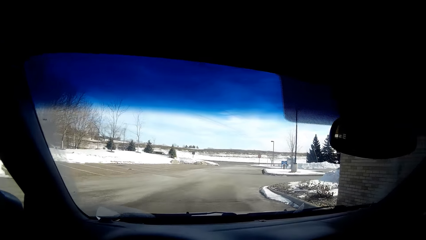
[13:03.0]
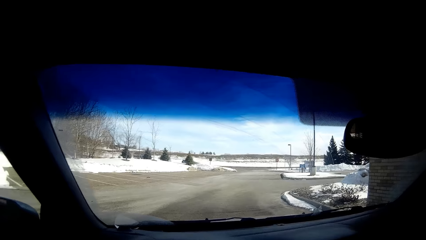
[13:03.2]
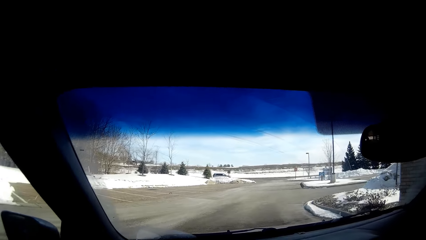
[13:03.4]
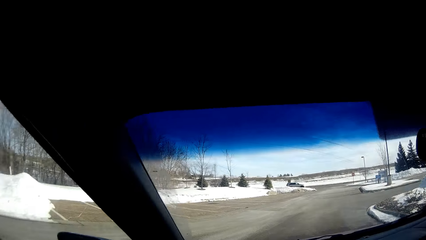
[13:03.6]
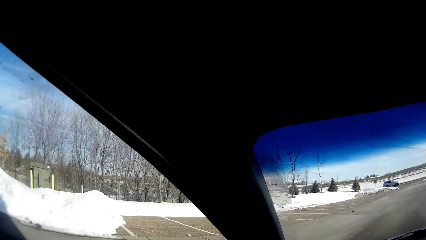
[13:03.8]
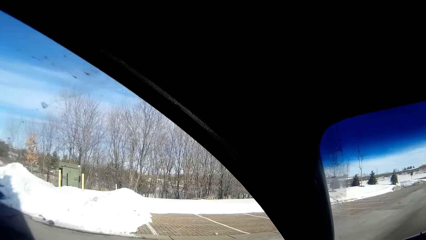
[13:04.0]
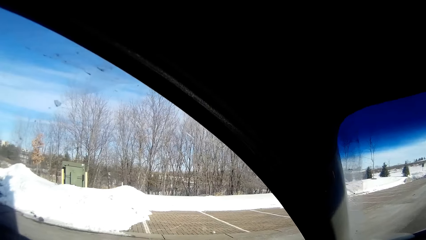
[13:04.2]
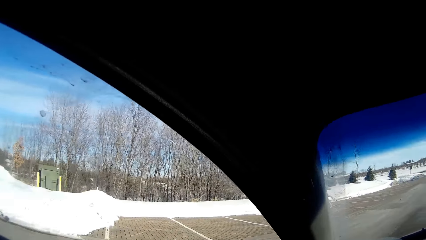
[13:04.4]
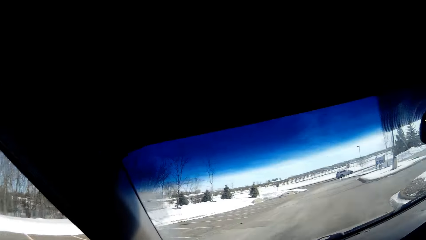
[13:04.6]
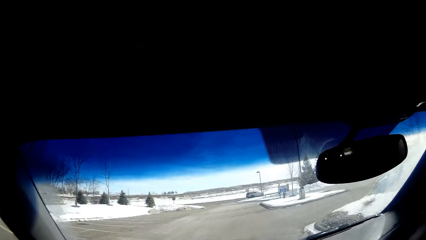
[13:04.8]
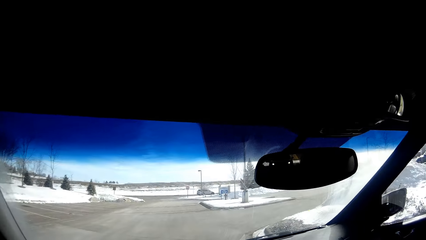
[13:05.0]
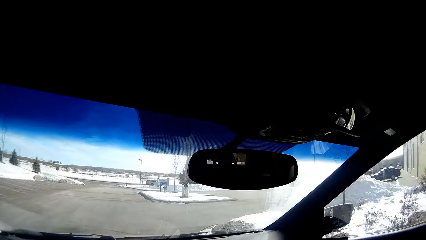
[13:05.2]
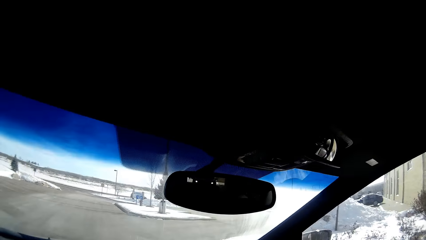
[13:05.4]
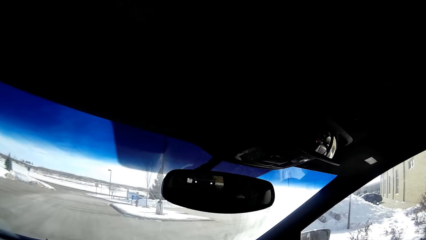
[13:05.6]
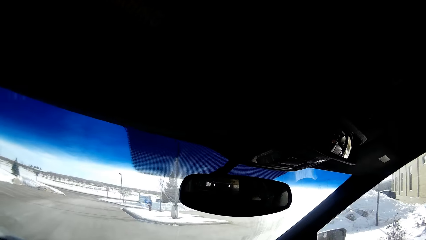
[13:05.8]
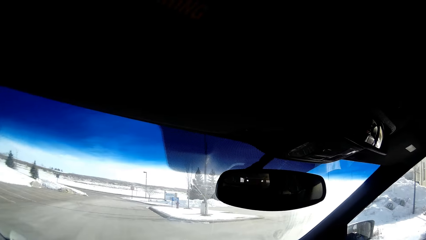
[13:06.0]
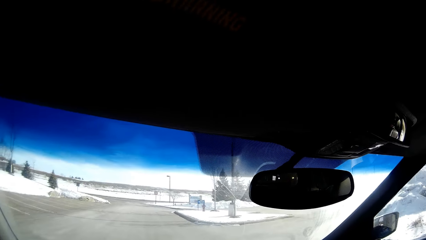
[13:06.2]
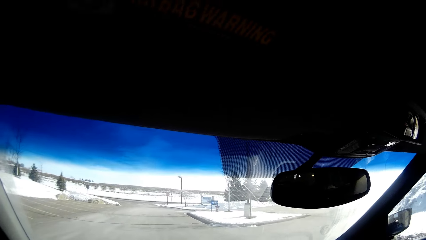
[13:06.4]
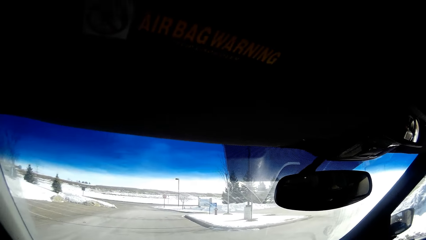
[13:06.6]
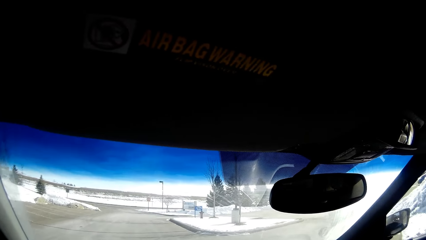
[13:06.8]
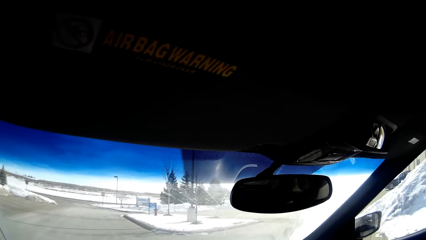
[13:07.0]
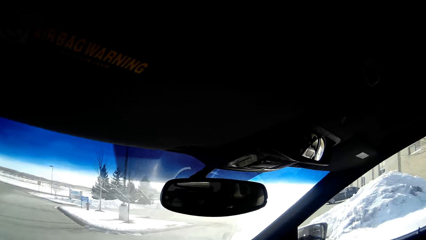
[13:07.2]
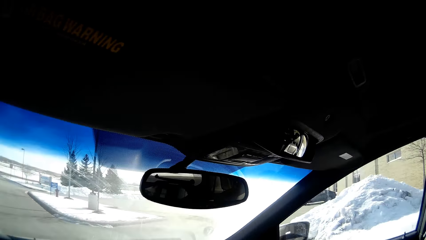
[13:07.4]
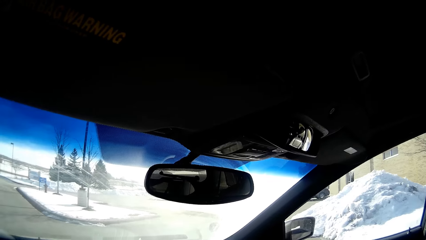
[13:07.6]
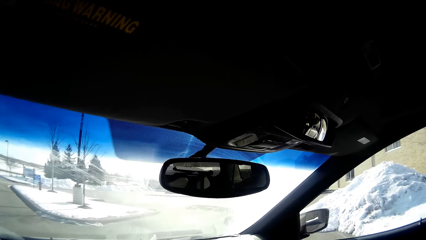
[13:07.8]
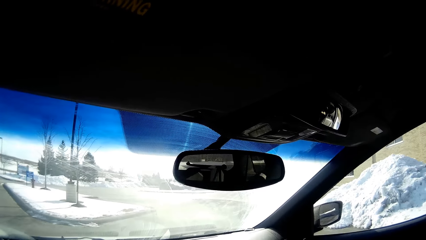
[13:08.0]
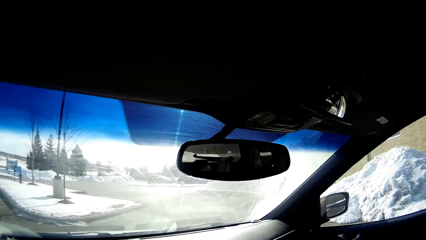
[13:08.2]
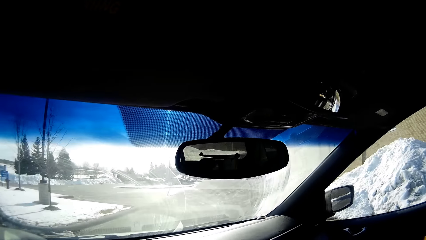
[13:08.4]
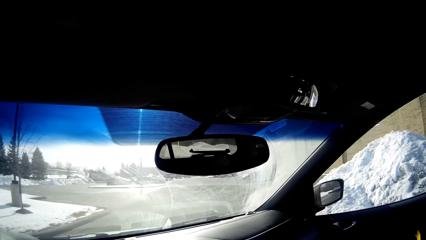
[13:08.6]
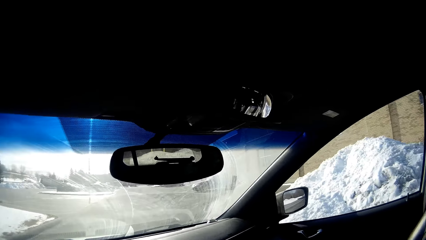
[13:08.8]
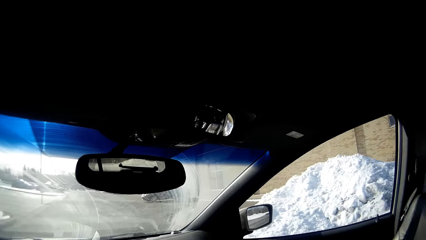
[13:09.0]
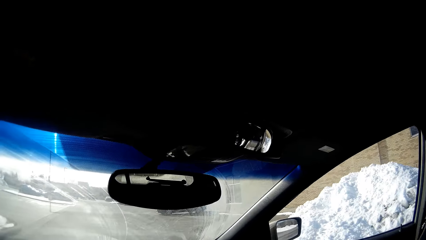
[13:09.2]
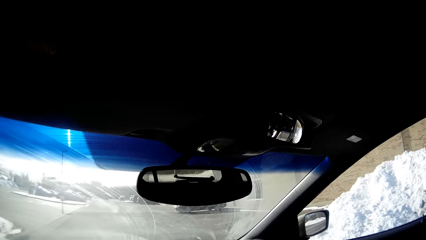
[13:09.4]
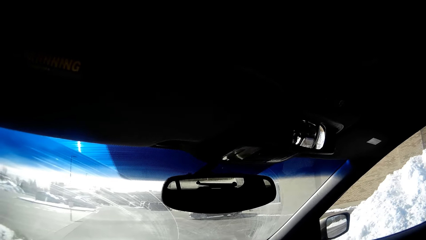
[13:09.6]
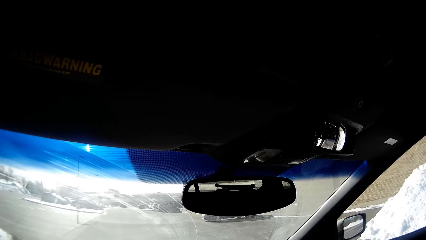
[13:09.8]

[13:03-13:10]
The camera wearer drives the car.

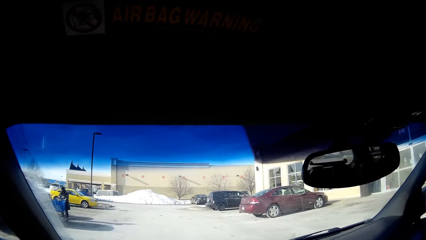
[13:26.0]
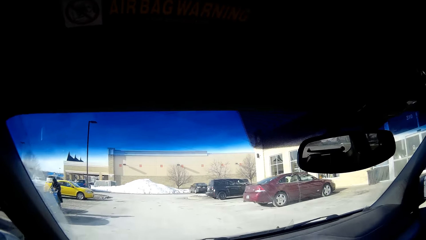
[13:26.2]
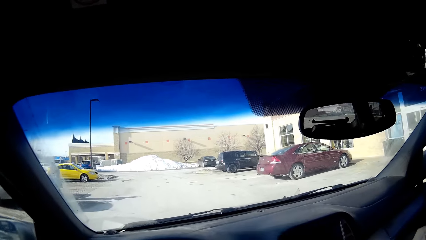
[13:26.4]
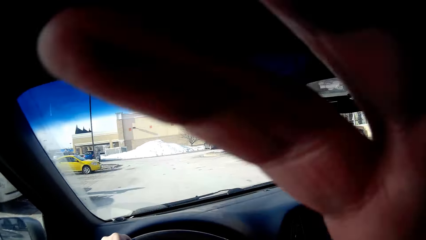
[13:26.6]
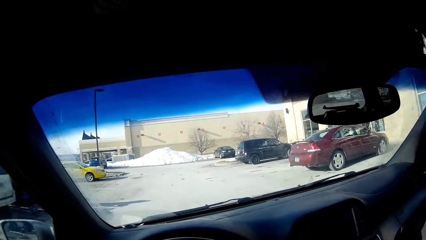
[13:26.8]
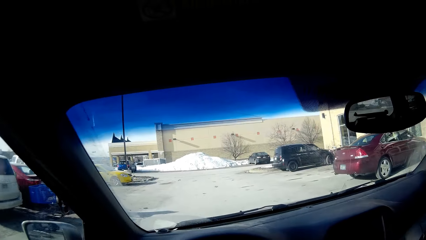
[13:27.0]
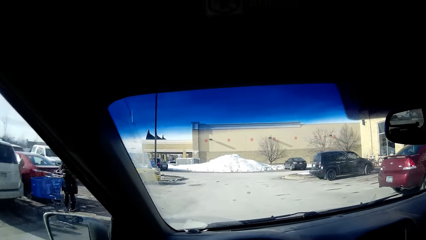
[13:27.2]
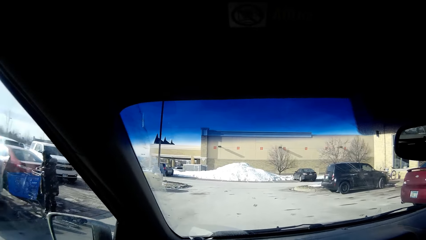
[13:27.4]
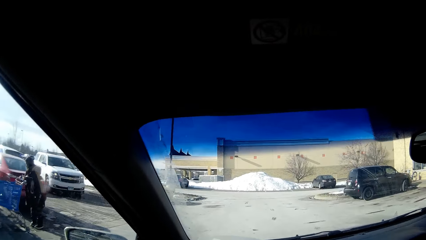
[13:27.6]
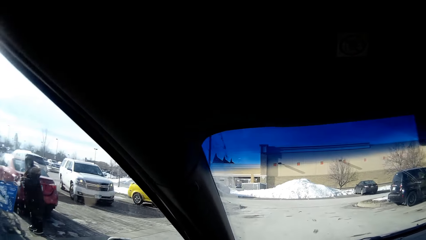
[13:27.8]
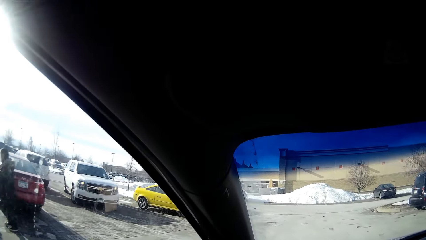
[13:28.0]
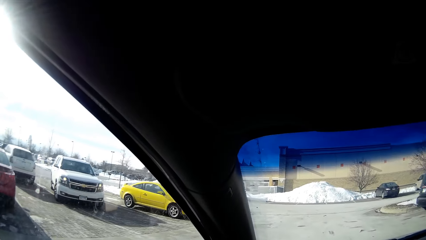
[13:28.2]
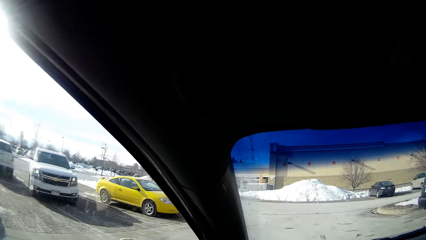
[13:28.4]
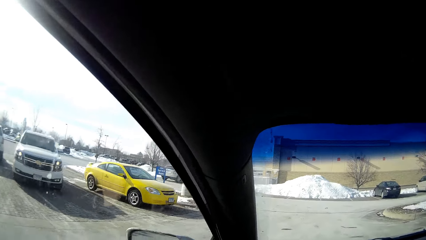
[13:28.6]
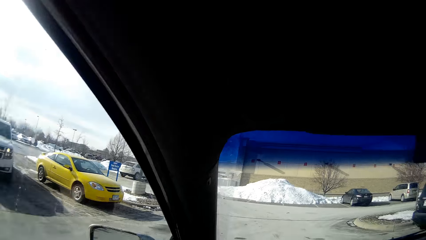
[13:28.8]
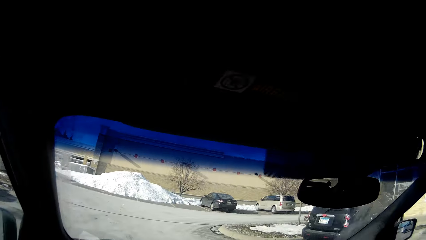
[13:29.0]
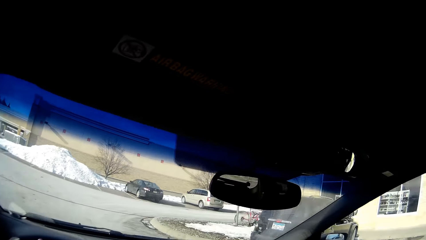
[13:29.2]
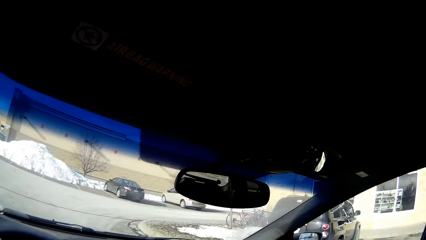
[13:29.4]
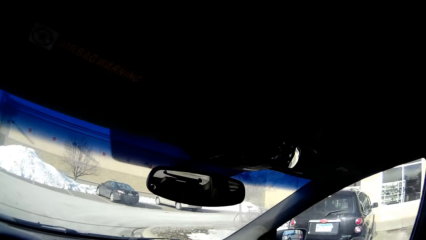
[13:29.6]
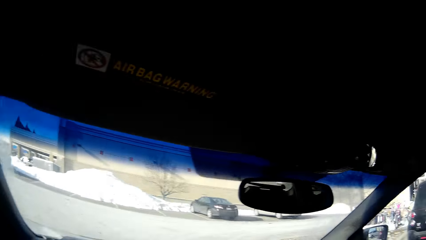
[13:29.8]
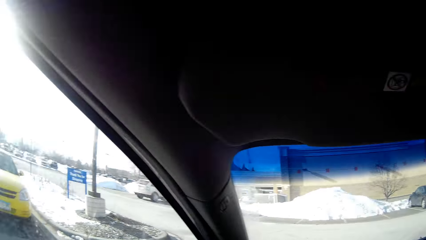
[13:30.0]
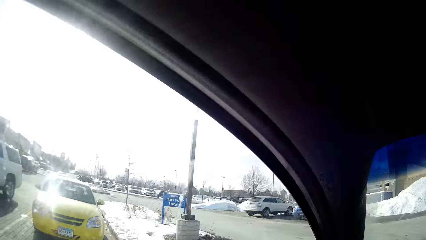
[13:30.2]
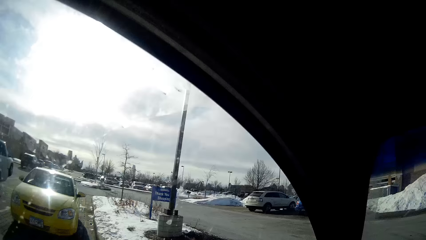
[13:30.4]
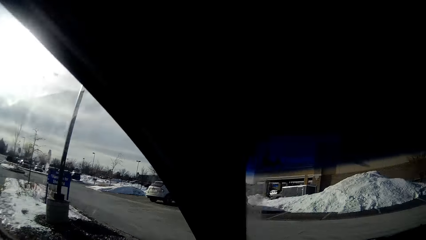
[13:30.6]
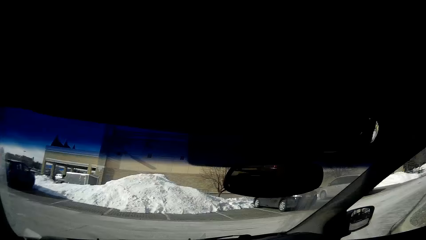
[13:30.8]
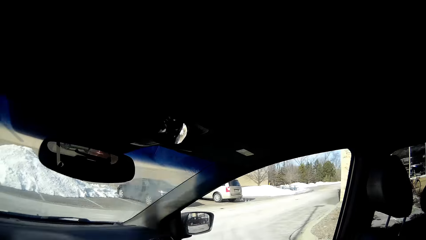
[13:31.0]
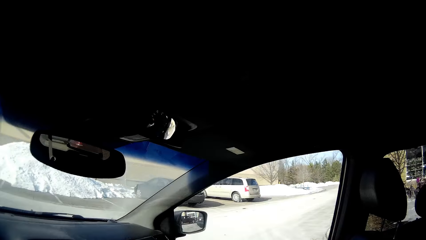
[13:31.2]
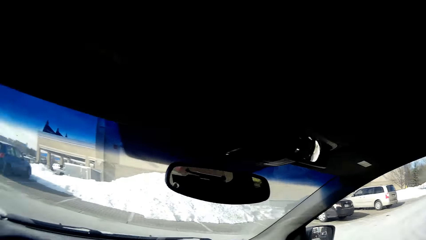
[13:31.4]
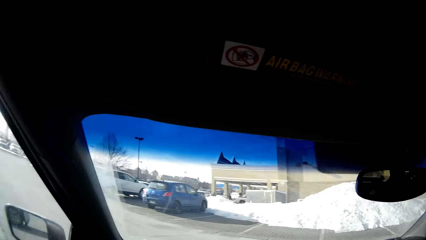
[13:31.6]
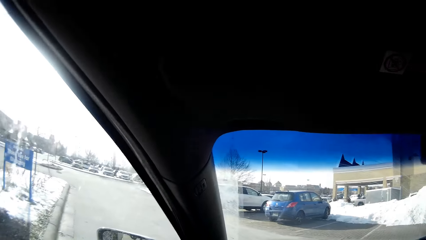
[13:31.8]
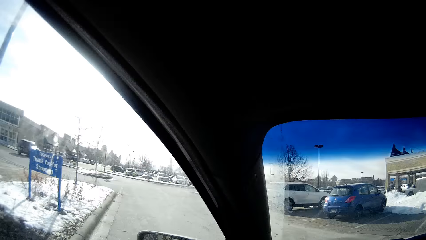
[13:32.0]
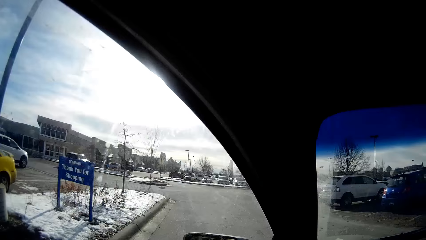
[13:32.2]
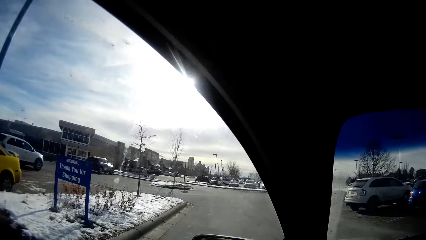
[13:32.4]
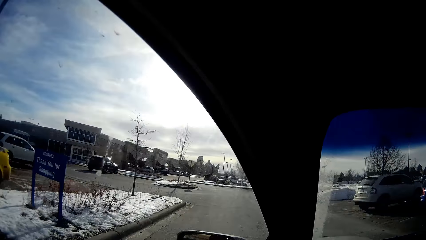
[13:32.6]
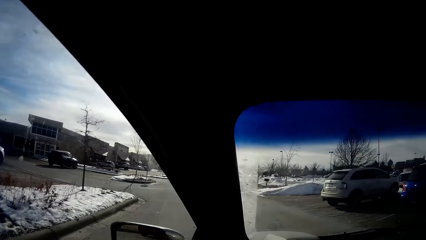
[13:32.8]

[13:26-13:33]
The camera wearer adjusts the camera.
